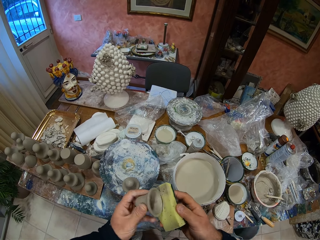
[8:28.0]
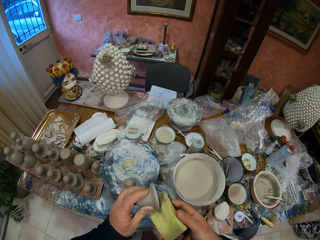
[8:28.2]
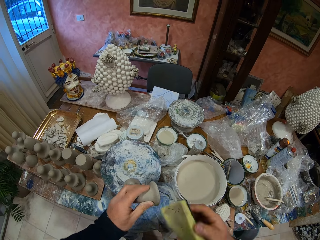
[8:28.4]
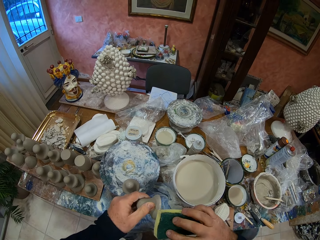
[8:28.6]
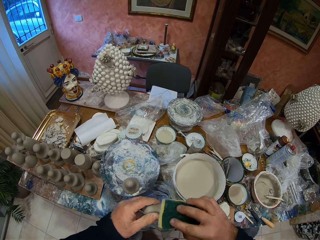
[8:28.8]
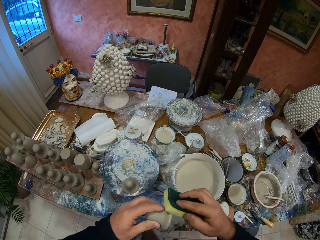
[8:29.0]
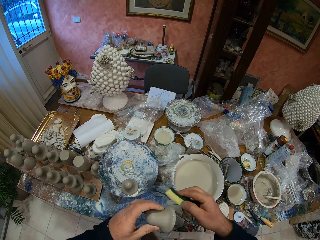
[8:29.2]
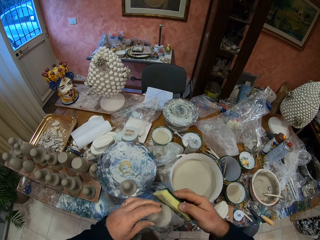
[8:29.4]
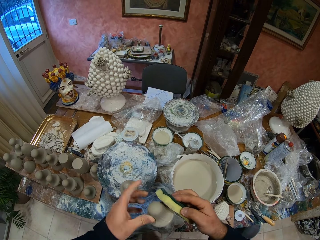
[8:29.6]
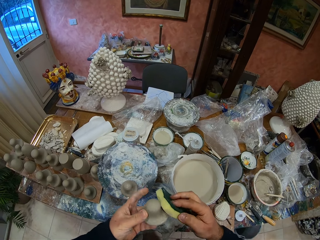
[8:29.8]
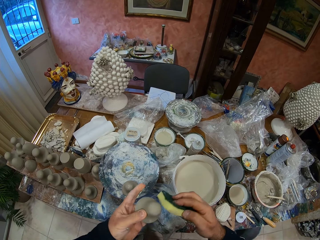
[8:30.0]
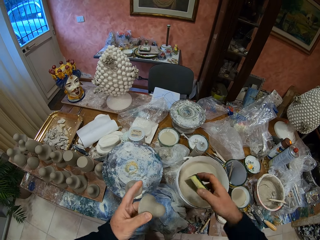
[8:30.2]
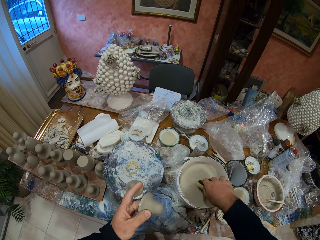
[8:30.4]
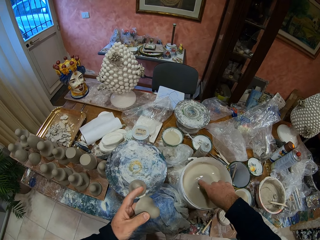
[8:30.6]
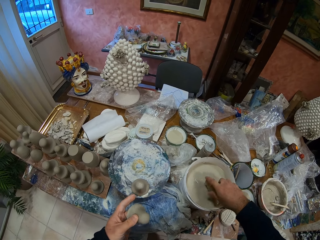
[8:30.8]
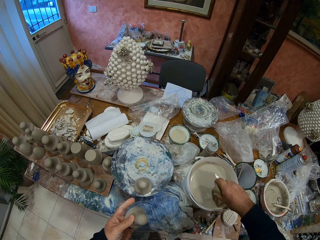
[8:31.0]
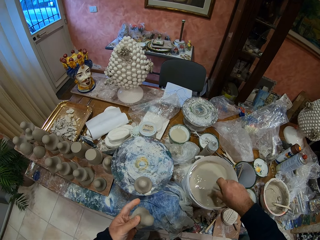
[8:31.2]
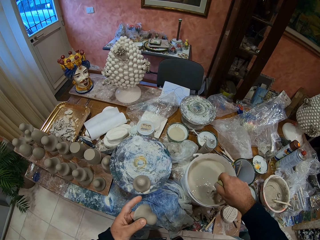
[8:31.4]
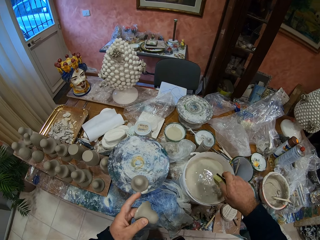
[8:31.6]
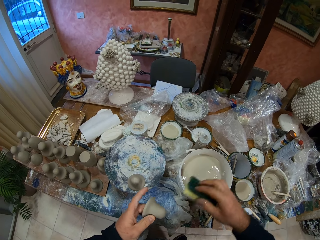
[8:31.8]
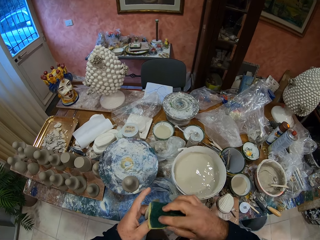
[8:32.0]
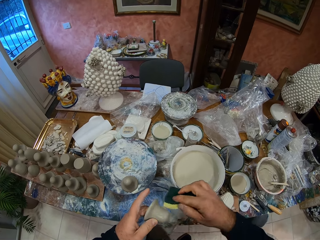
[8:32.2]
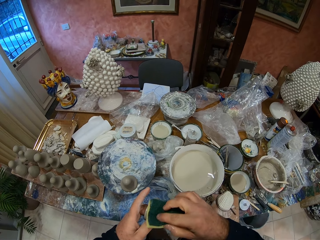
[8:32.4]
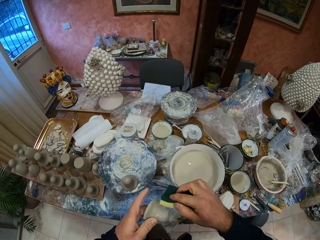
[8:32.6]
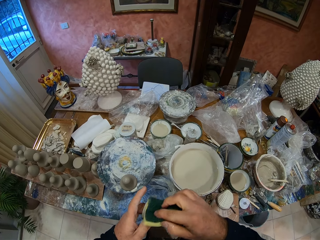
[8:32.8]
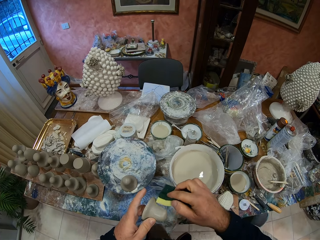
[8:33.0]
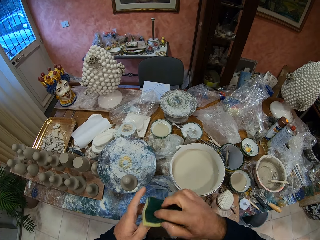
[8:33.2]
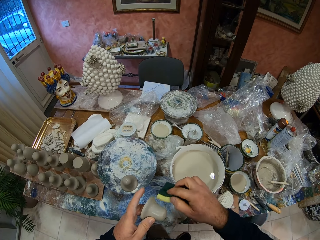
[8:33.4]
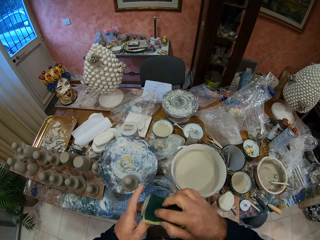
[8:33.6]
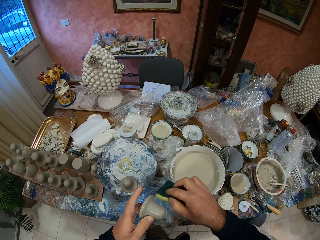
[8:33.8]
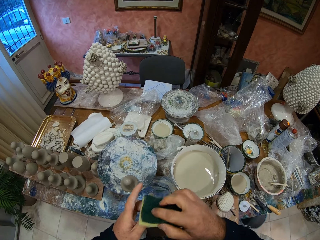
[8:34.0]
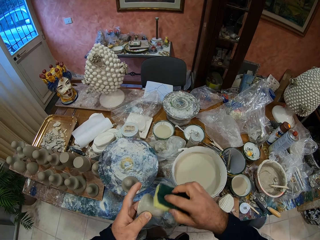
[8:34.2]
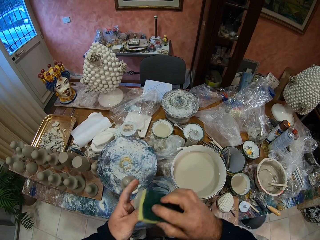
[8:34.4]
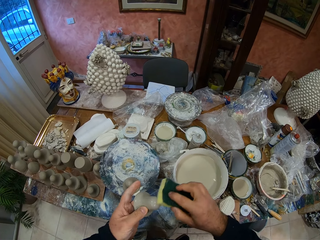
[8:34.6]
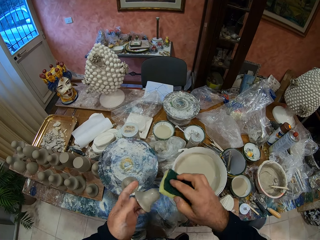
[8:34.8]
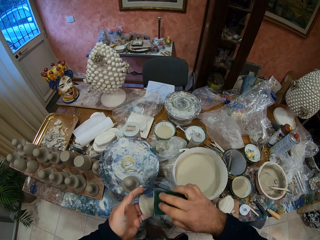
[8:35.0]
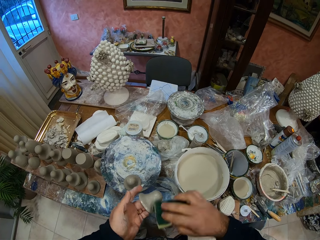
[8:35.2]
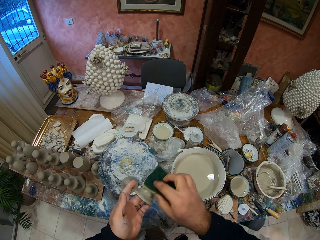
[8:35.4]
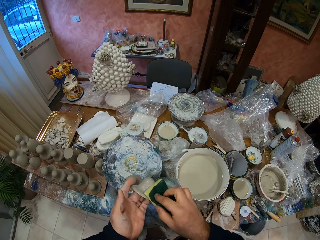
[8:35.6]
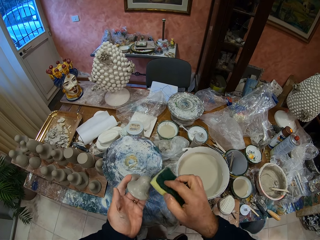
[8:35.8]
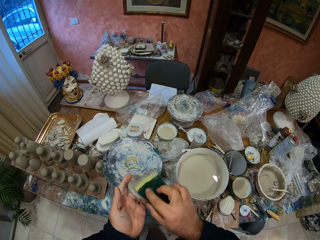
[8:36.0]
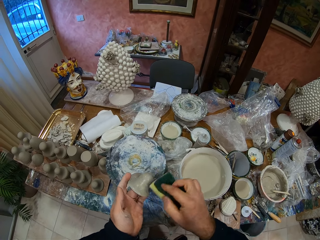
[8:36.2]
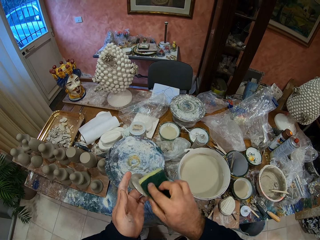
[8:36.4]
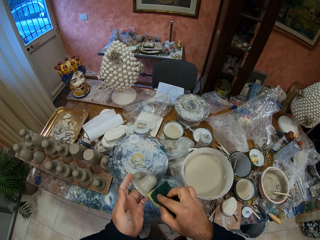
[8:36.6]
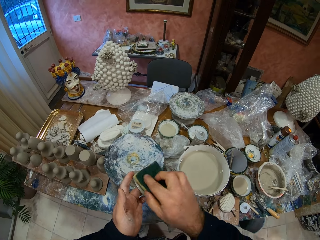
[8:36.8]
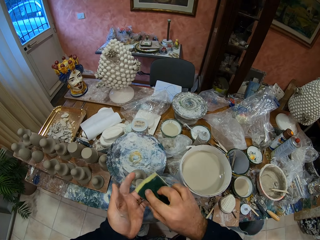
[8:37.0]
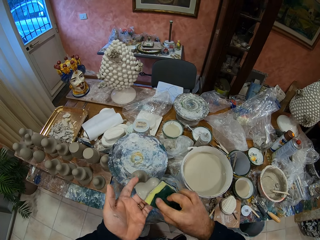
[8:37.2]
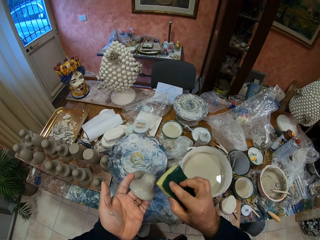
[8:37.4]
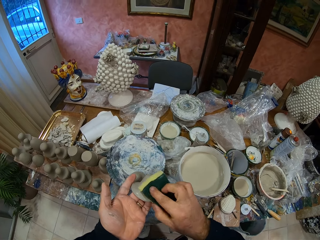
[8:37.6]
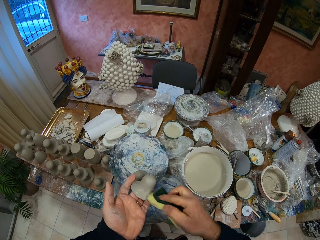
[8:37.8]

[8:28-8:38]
The camera wearer dips the sponge in the creamy liquid and squeezes the sponge. They wipe the pottery clay mold with the sponge.

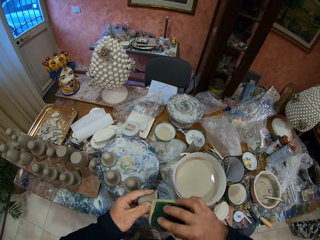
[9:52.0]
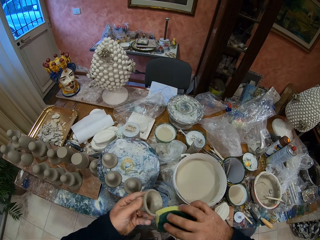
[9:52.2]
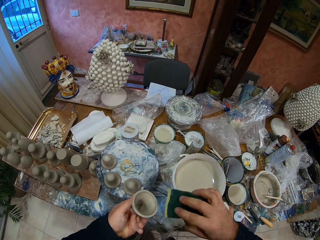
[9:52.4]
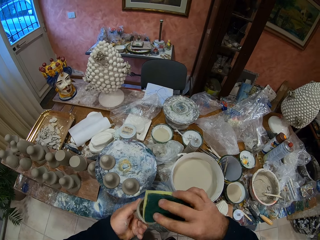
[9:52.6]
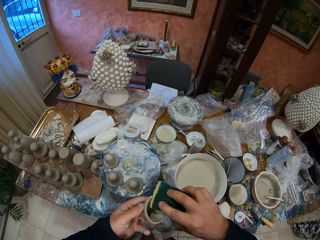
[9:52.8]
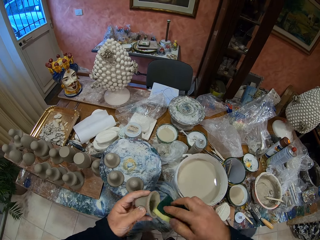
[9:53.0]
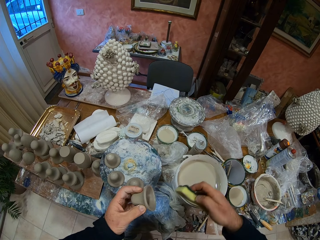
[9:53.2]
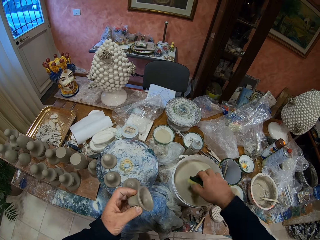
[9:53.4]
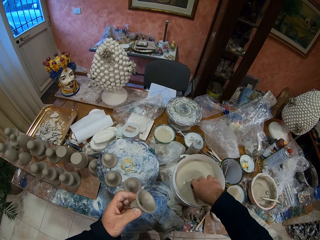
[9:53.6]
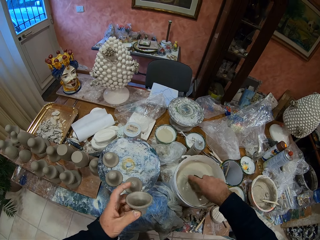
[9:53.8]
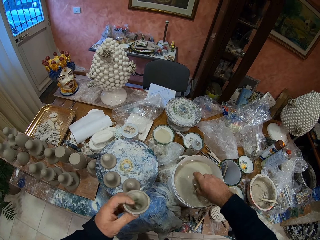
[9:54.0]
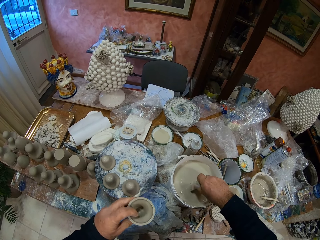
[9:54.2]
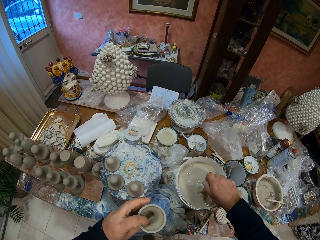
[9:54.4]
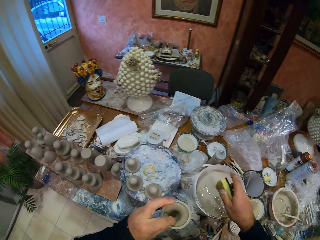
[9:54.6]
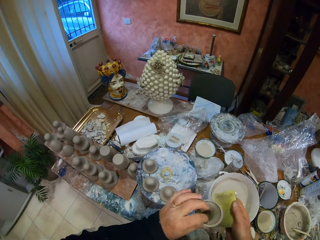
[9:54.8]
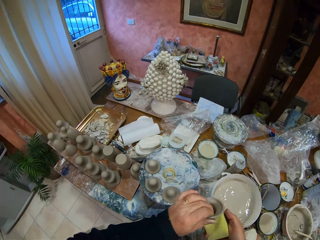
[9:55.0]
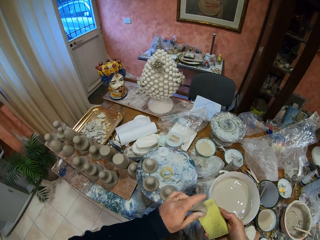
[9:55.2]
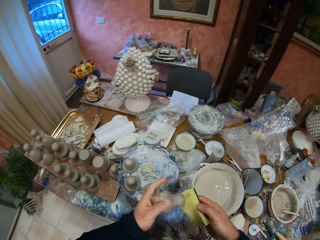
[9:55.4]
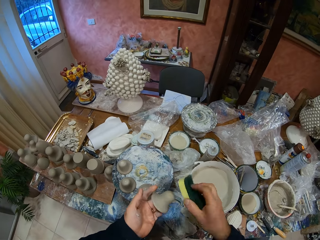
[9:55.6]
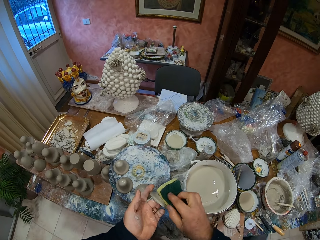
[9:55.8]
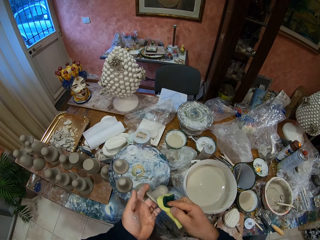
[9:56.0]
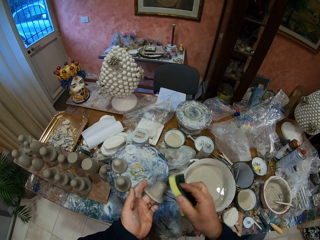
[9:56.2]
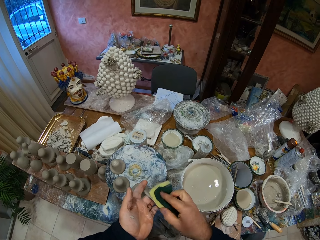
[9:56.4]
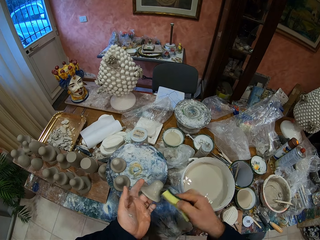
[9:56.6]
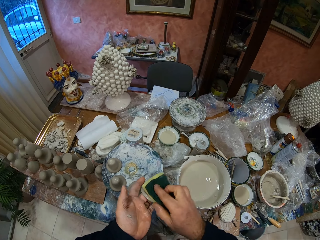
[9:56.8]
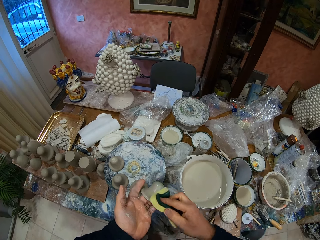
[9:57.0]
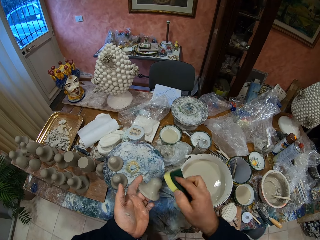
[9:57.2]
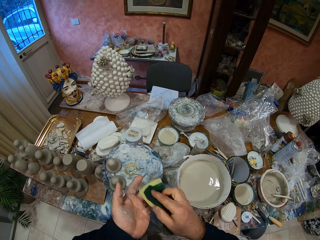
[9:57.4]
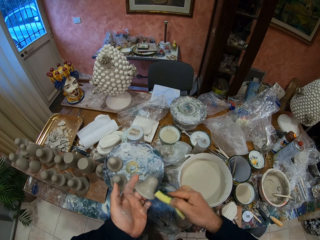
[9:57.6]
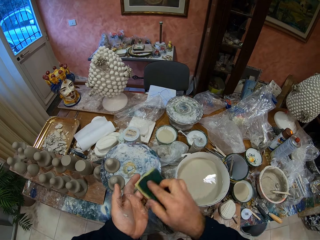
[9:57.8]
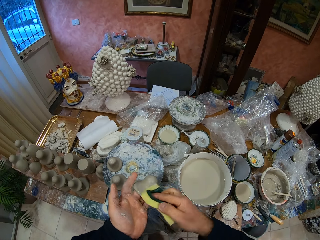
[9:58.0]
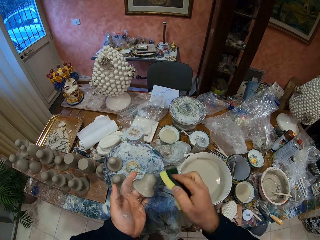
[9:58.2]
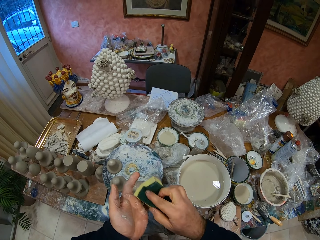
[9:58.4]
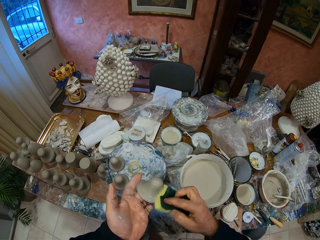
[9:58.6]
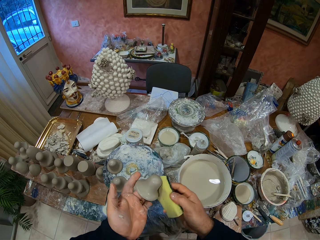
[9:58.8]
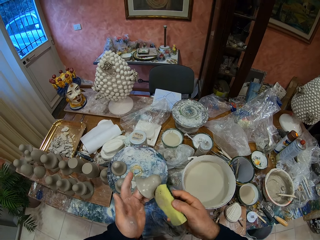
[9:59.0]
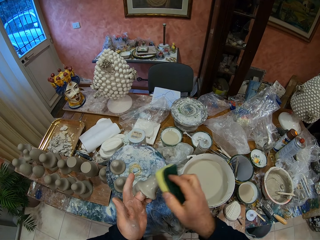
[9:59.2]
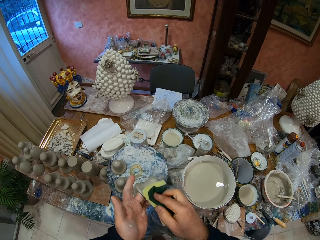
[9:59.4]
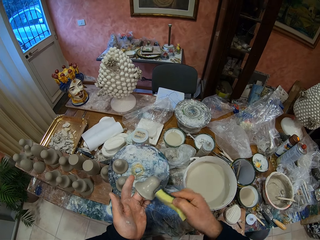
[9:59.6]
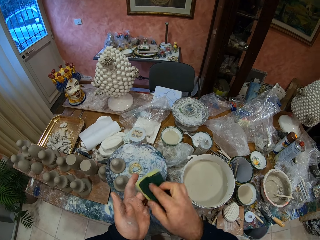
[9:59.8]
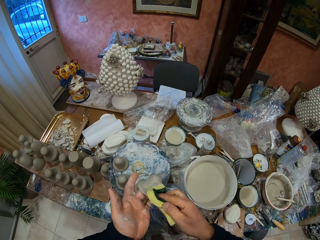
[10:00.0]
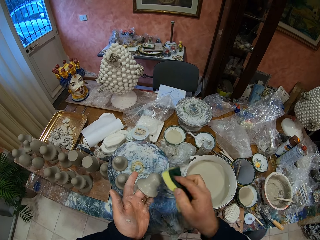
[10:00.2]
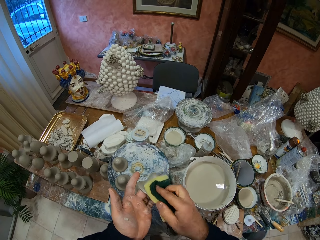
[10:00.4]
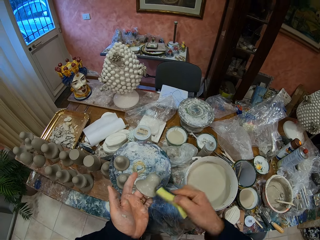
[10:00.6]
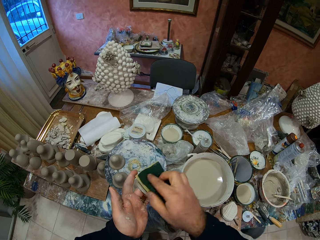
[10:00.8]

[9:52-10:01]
The camera wearer dips the foam in the bucket of water on the table with his right hand. He squeezes water from the foam in his right hand into the bucket of water on the table. He smoothens the clay cup in his left hand with the foam in his right hand.
